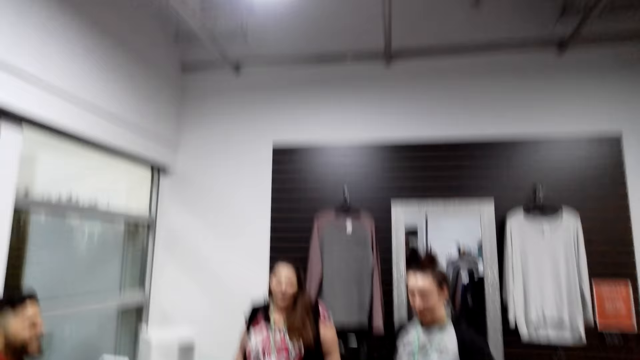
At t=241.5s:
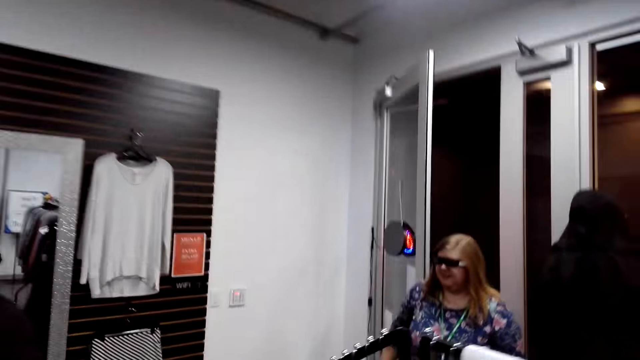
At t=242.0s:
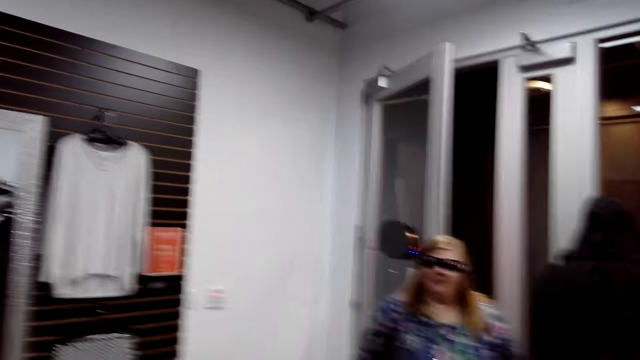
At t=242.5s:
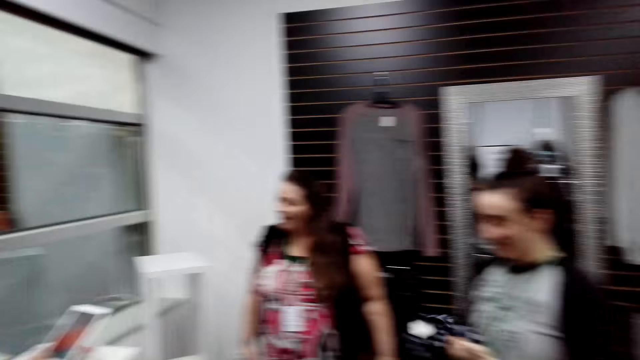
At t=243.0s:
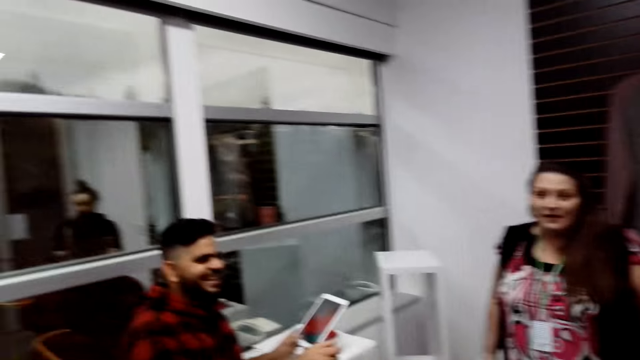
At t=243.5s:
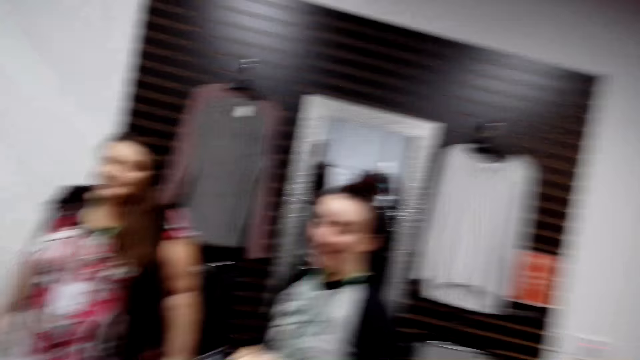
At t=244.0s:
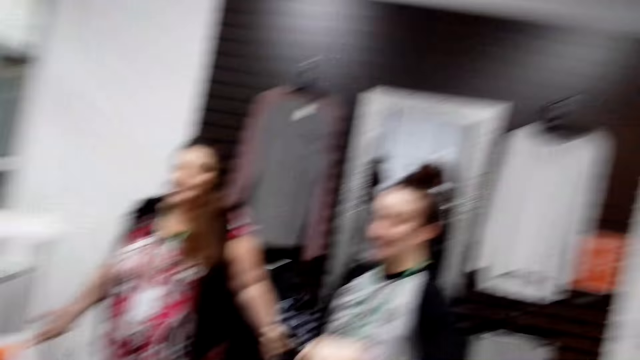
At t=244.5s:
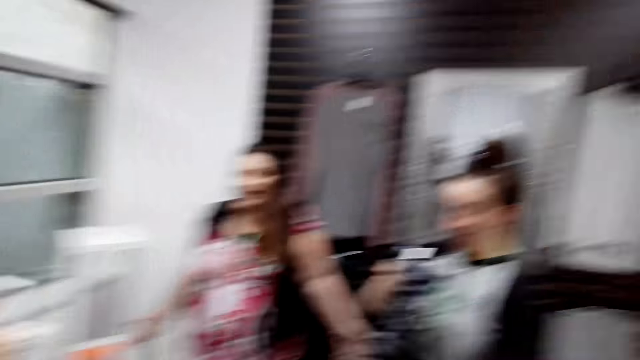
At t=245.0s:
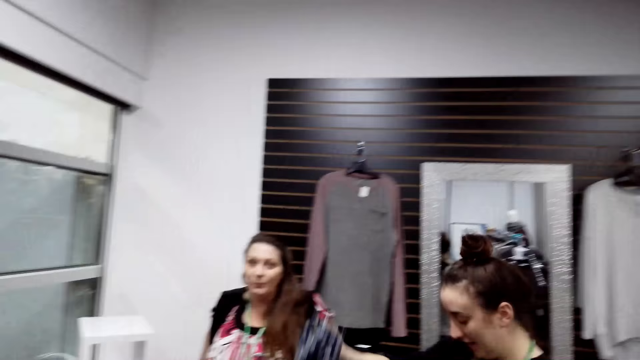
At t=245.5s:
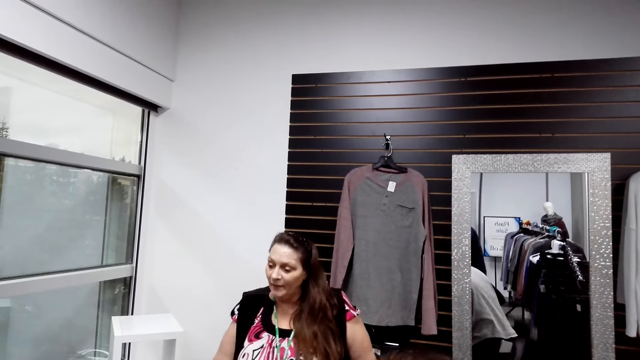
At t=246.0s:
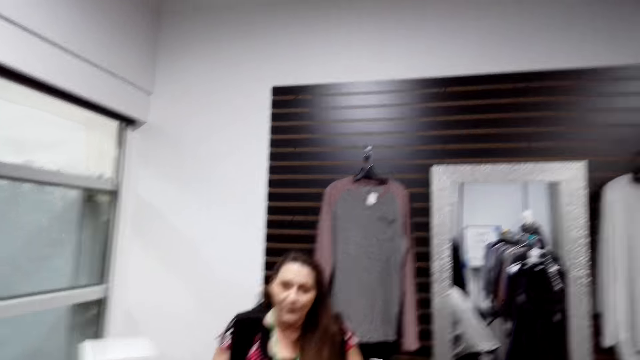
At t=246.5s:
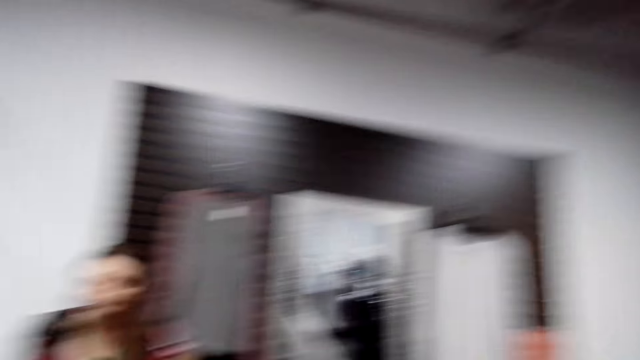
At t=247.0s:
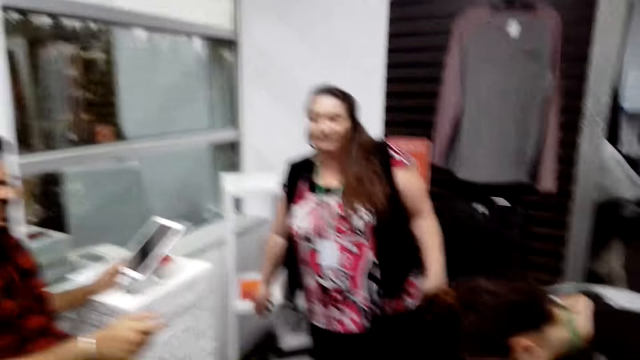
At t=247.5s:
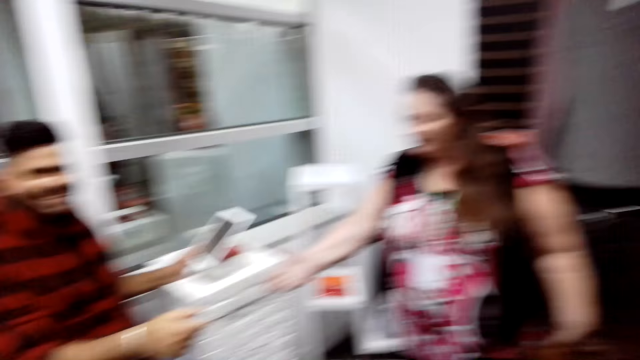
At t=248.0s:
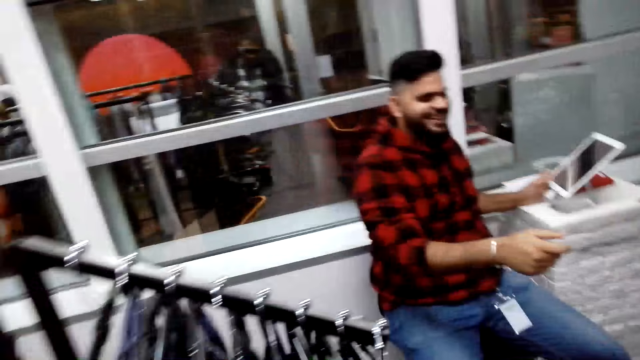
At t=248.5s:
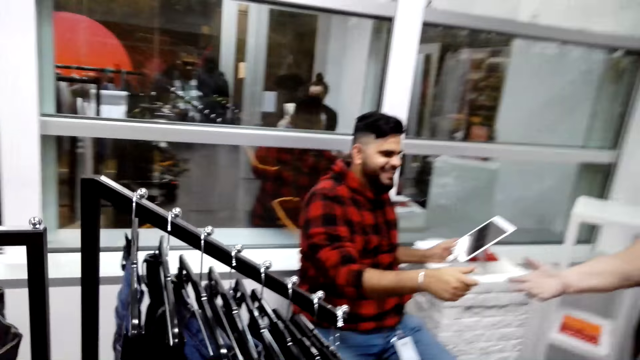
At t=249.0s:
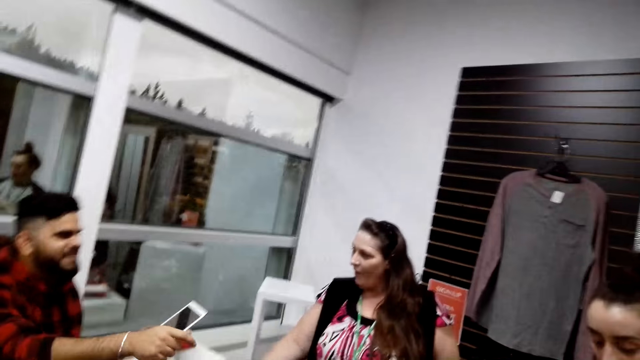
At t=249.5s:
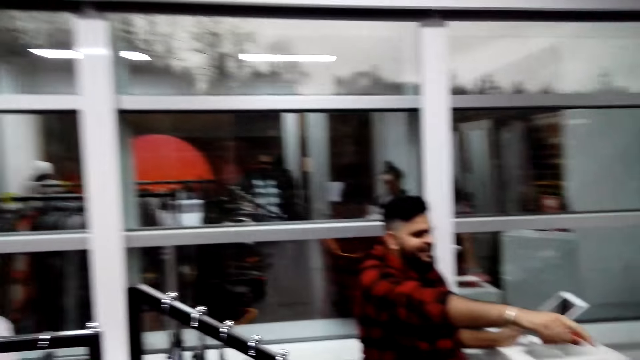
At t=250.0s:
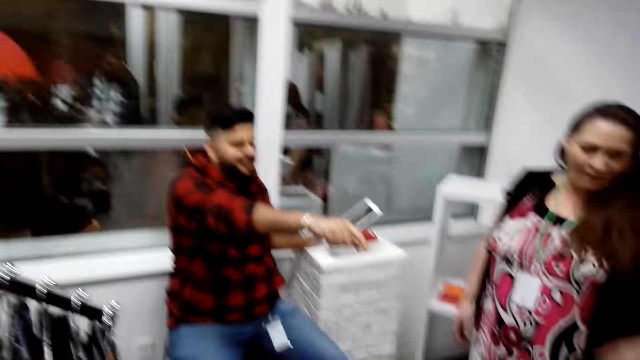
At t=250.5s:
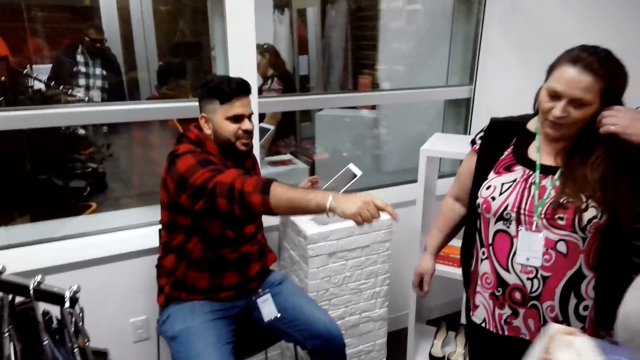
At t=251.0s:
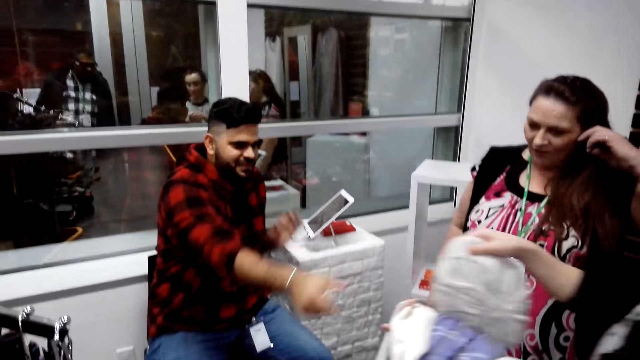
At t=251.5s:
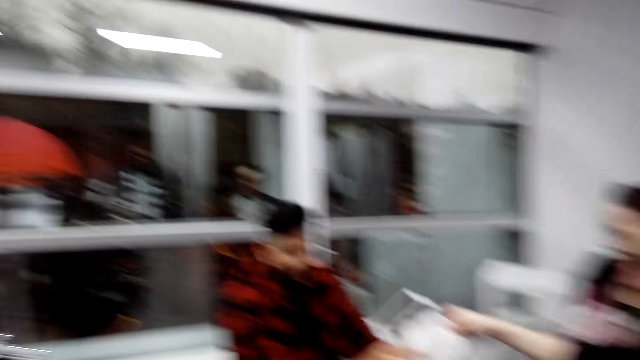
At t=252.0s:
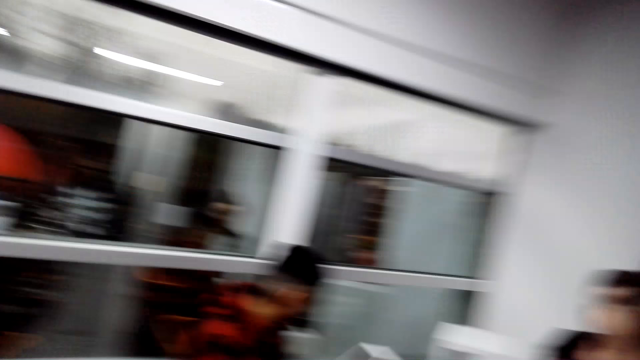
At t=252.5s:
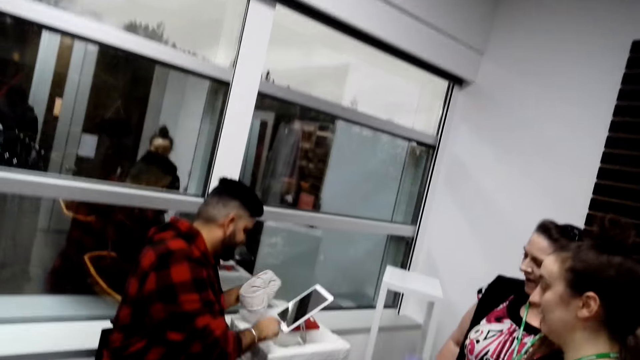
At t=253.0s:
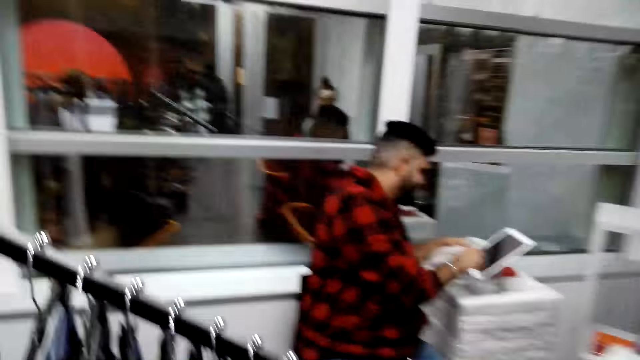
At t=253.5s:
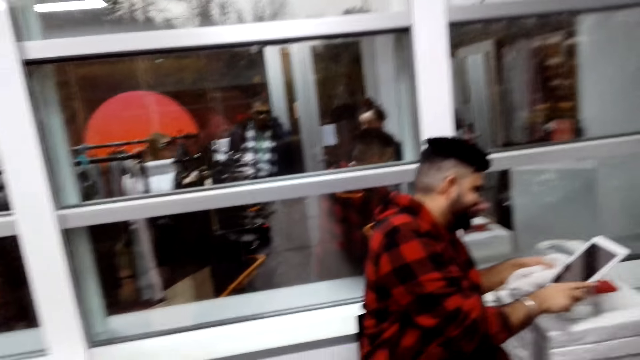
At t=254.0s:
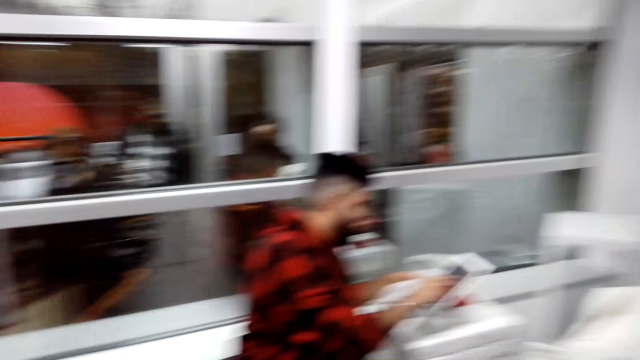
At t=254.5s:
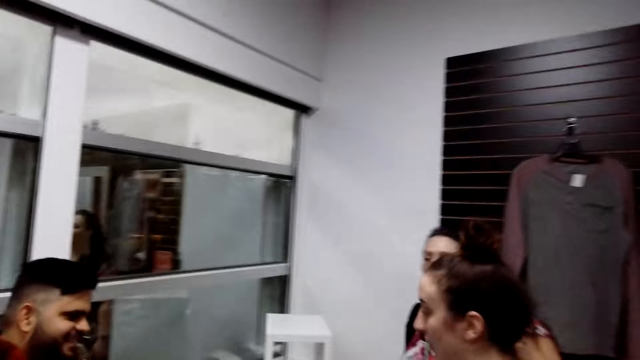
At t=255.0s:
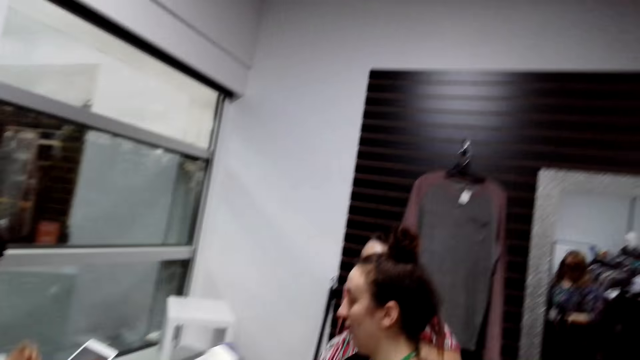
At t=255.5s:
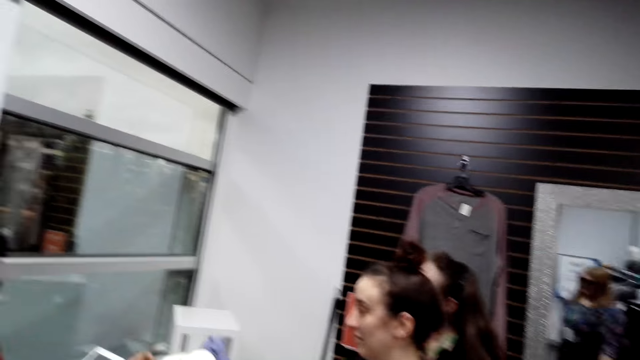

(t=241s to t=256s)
The camera wearer looks around. A person takes the hat from another person. A cashier points. A woman gives clothes to the cashier. The first person puts the coat aside.

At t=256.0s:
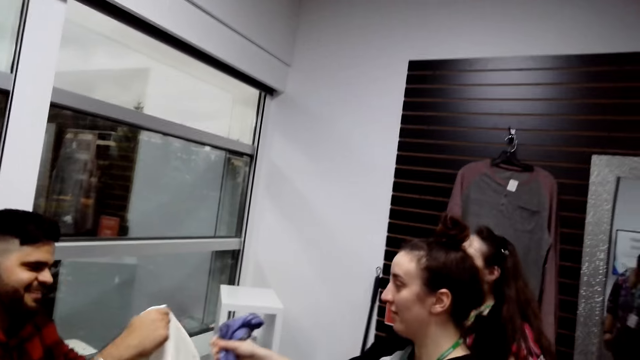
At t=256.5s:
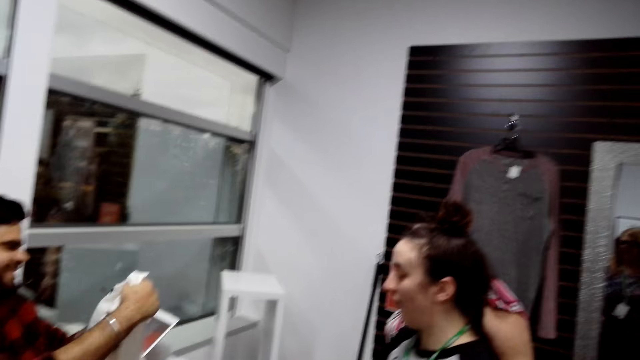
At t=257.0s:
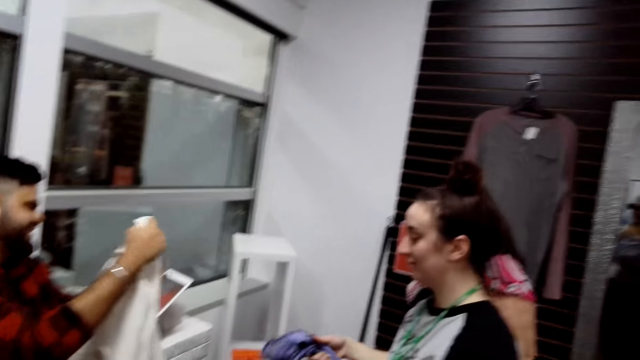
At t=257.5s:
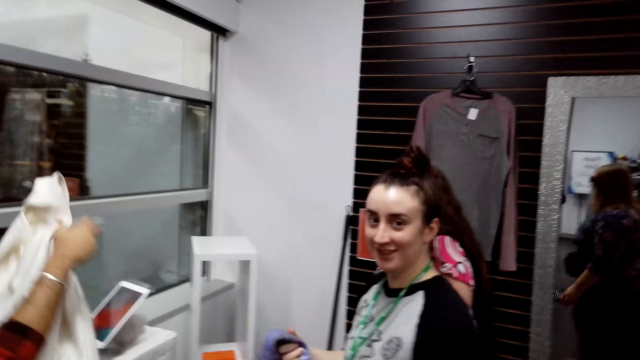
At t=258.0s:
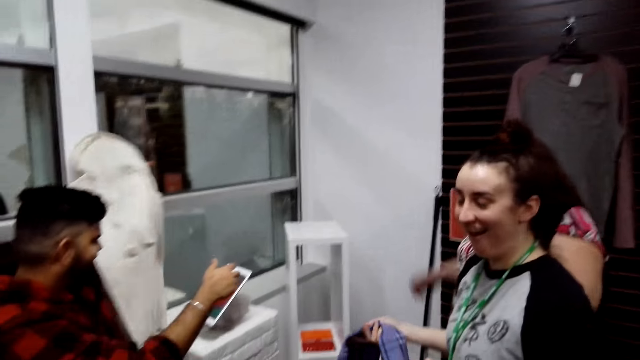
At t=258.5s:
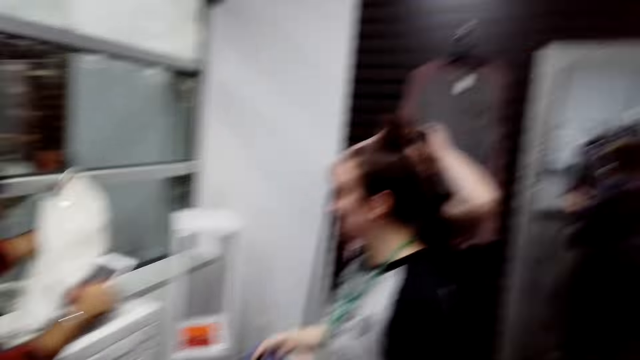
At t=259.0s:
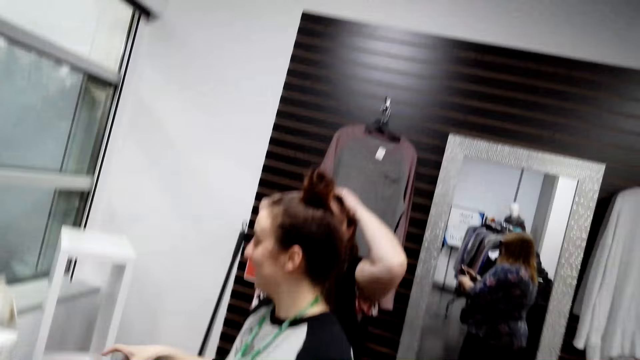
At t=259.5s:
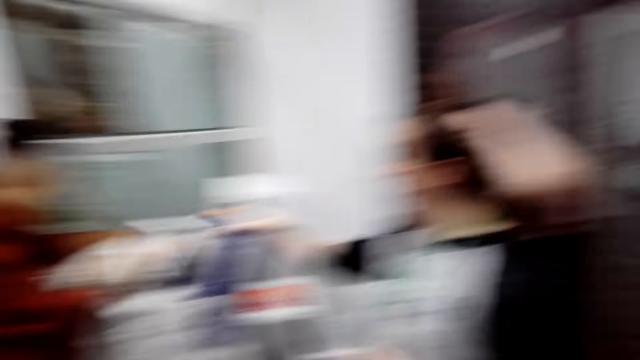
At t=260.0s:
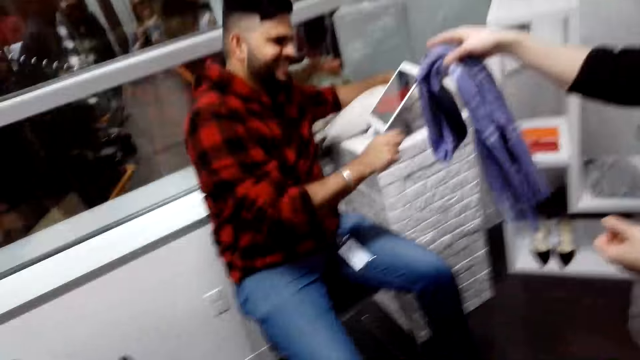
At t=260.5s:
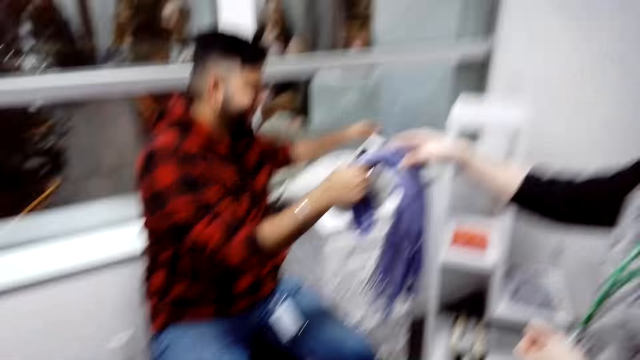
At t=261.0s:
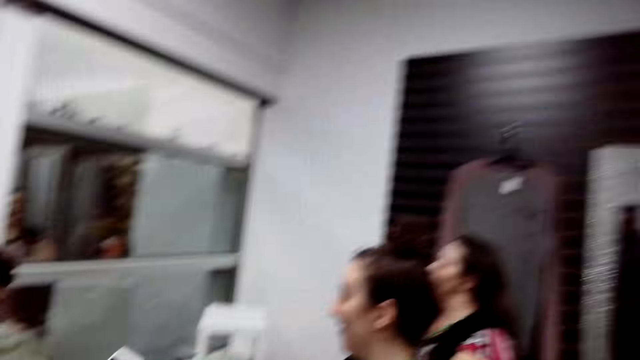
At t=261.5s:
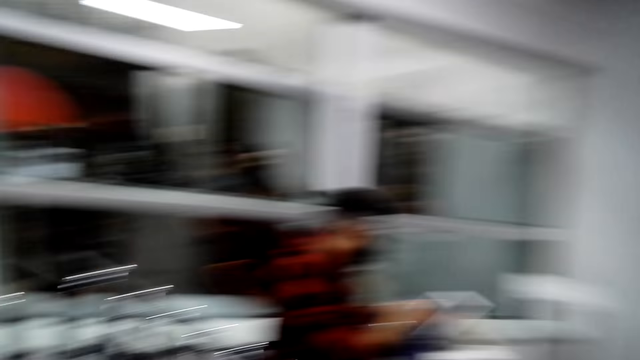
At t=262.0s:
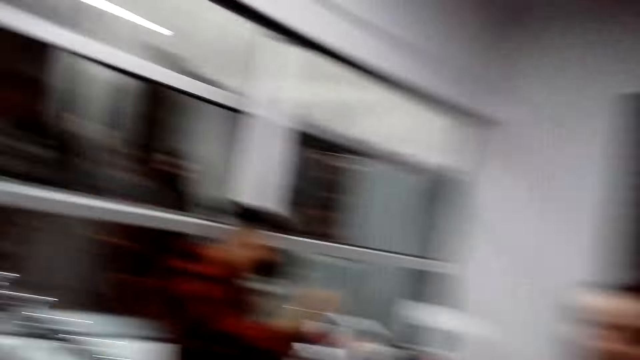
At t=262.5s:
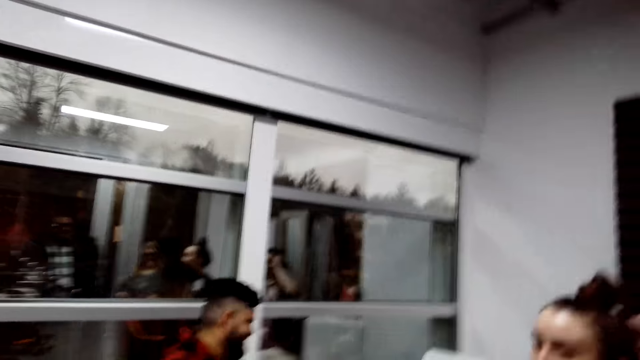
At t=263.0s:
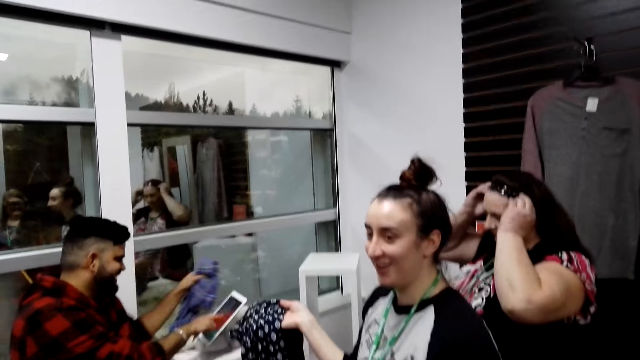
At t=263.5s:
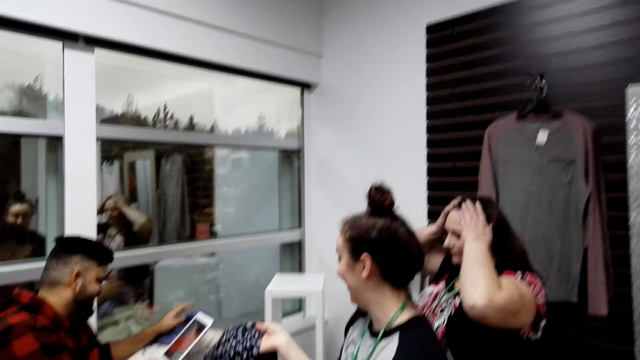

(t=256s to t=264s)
The cashier puts the coat on the counter. The cashier takes a scarf from the woman.
